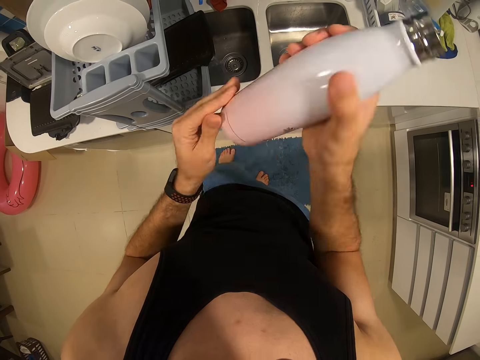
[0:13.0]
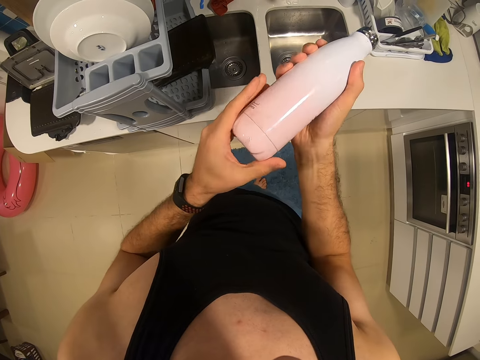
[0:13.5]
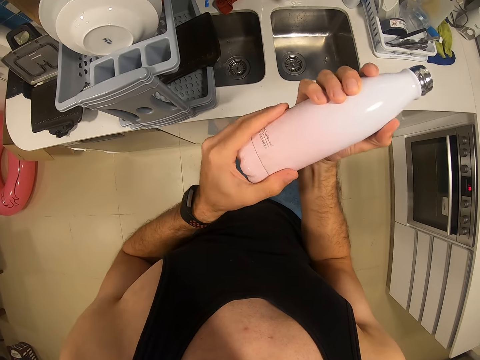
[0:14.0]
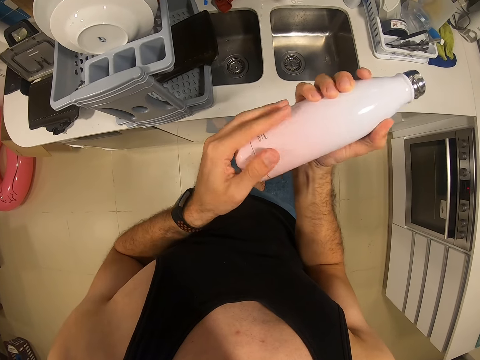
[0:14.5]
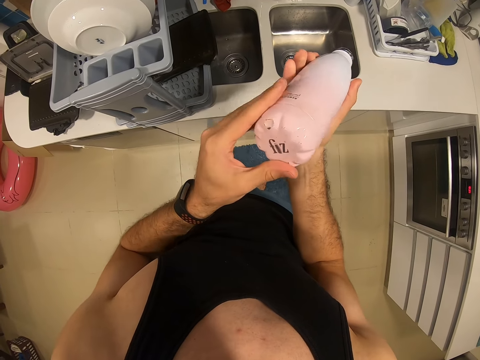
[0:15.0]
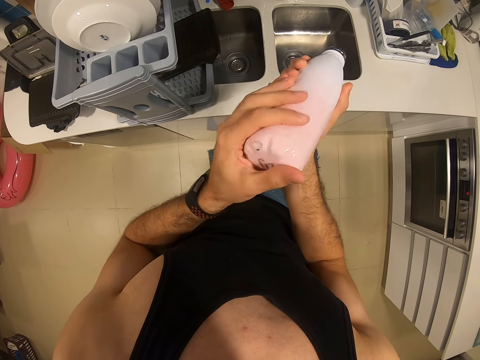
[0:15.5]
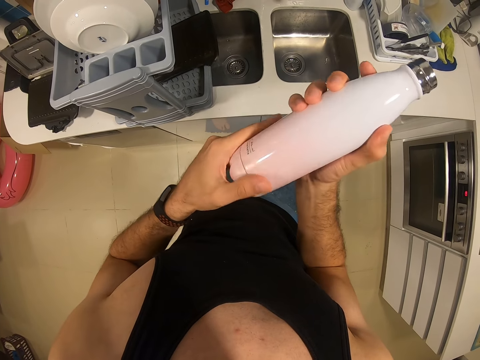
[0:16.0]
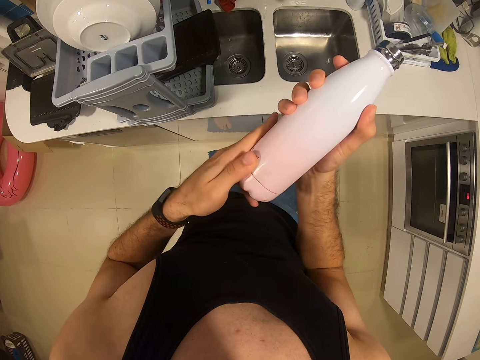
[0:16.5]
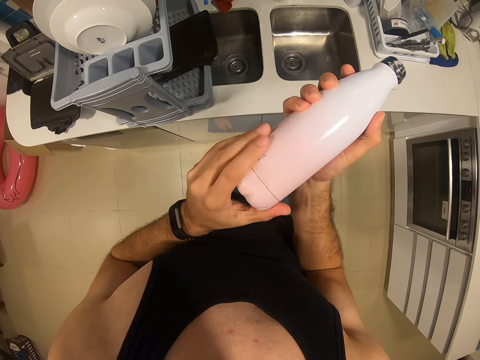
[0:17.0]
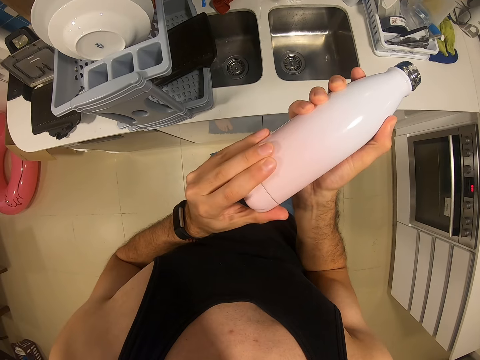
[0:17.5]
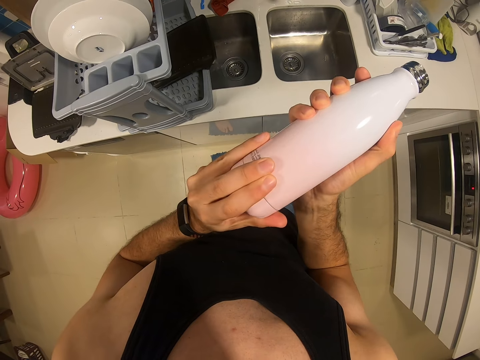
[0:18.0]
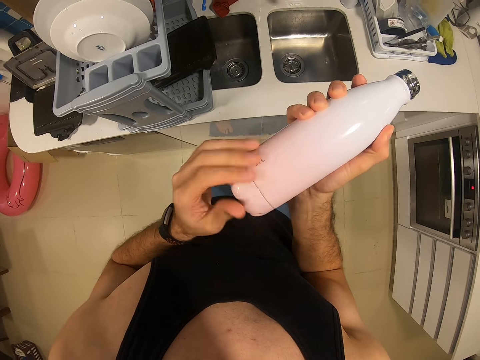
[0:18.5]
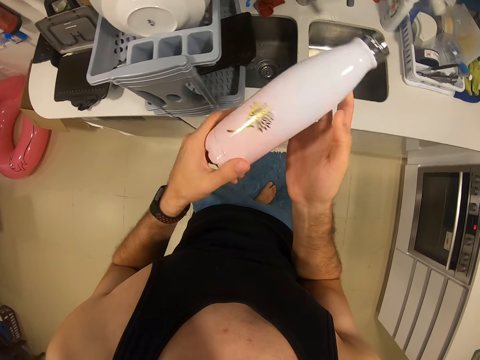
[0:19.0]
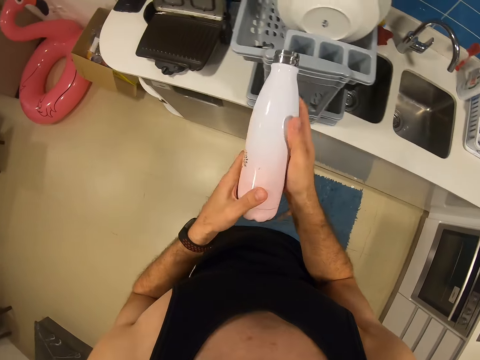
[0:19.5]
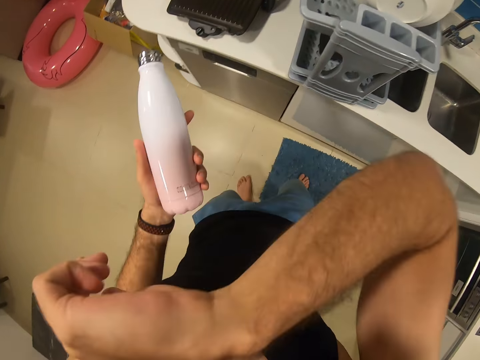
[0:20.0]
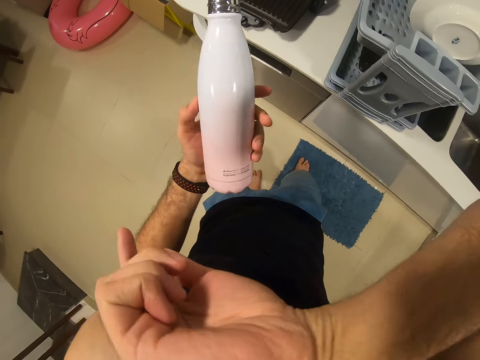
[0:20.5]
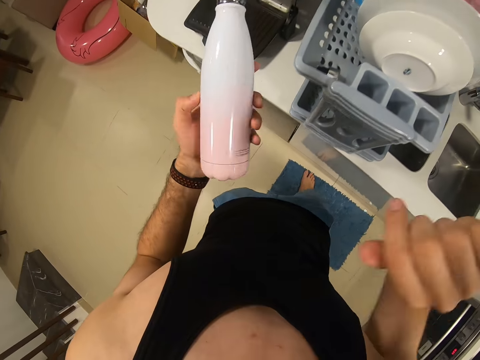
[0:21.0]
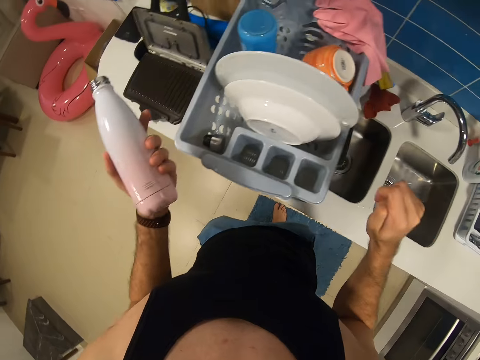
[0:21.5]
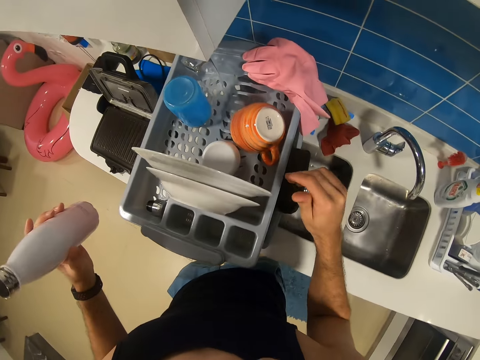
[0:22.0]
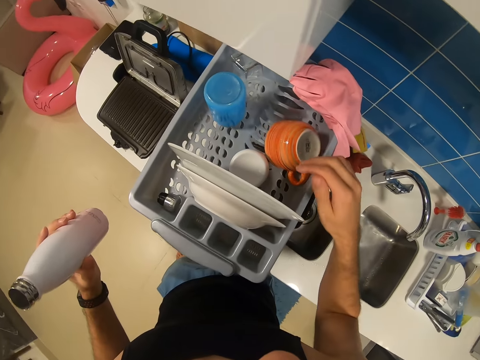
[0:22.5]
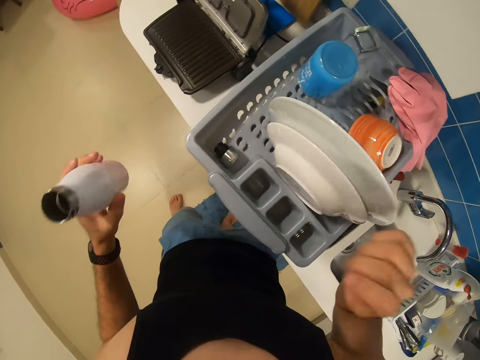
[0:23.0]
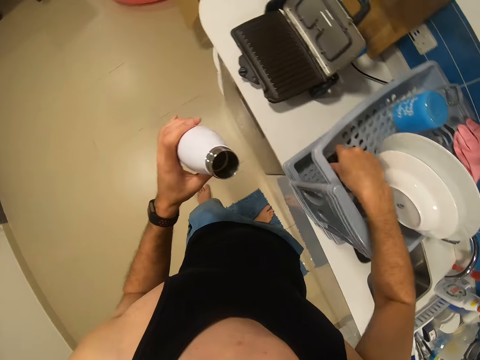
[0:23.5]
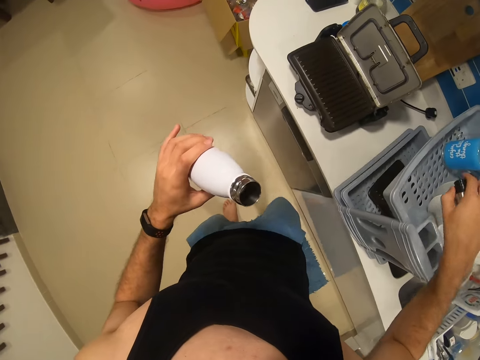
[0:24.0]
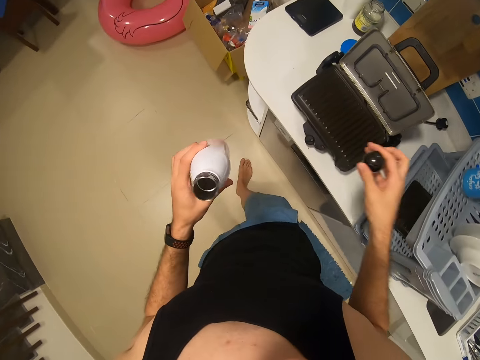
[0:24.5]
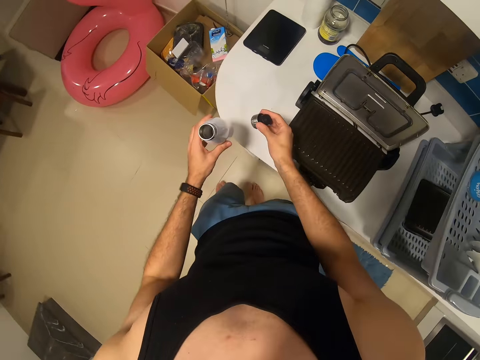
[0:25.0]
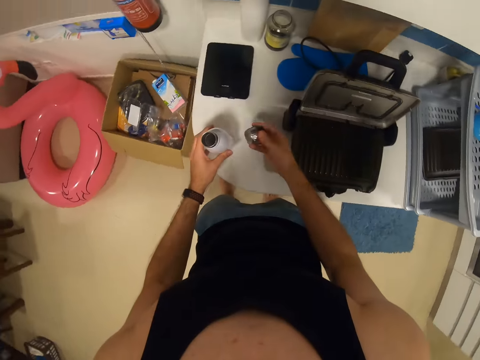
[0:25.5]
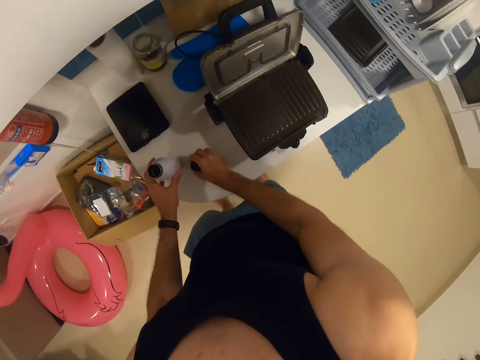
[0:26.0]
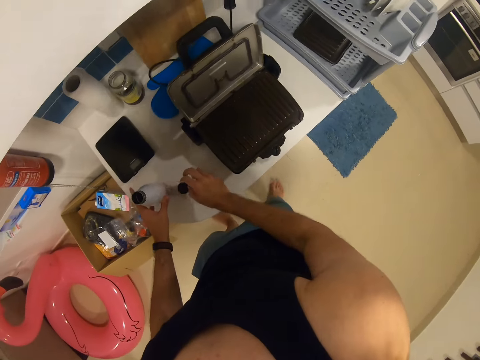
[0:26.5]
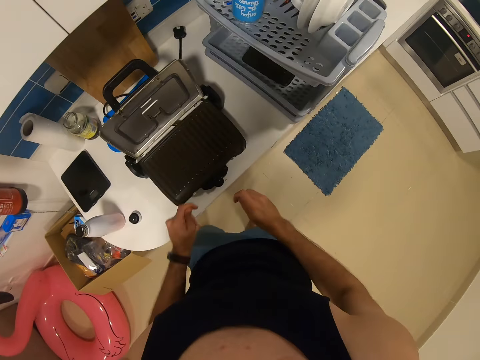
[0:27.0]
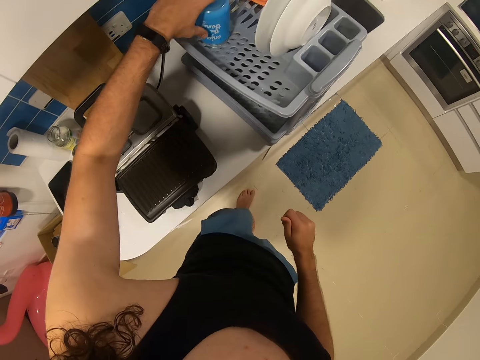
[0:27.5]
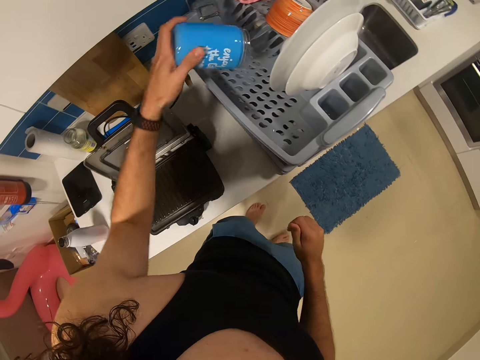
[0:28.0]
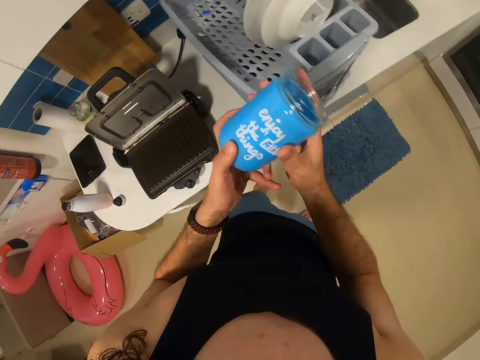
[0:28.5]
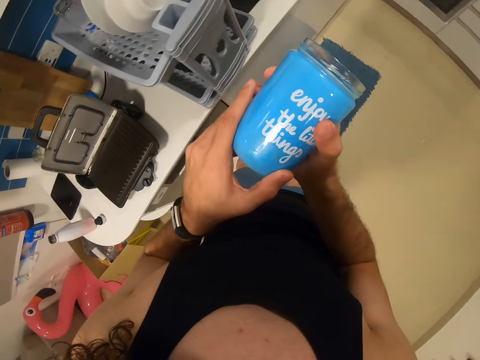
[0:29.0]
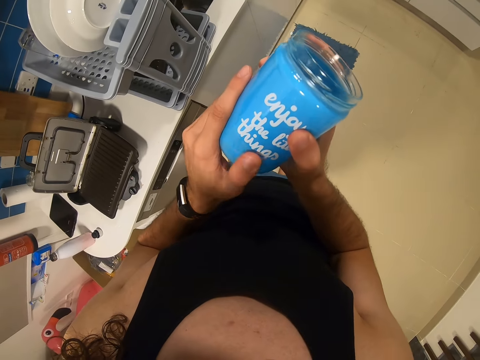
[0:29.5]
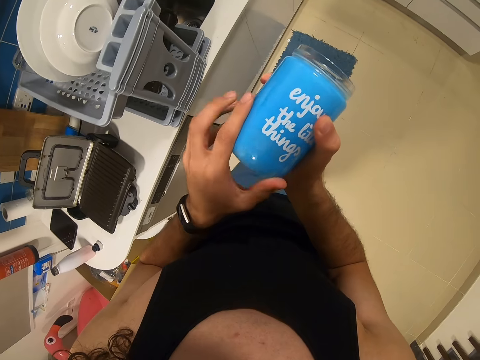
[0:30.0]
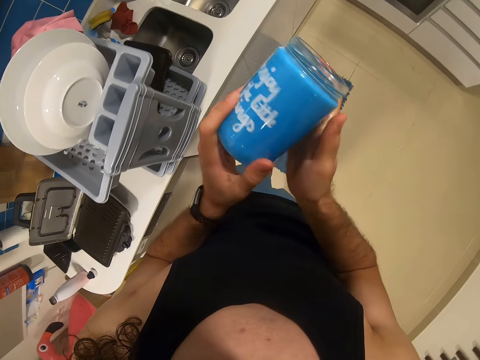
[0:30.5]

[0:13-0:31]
The camera wearer smells the bottle. They look at the bottle. They wipe the face. They pick the bottle lid. They put the bottle and lid on the table. They pick a tin or jar. They check the tin.

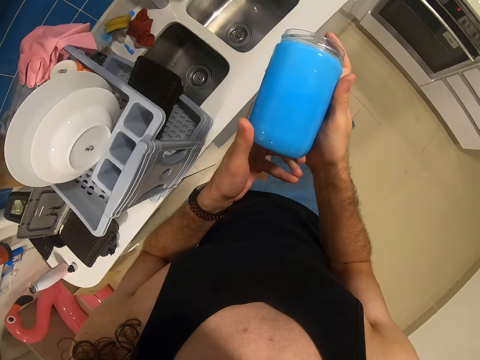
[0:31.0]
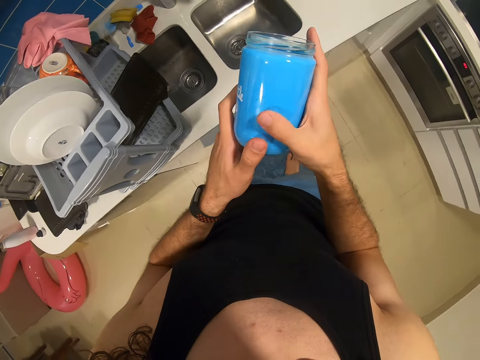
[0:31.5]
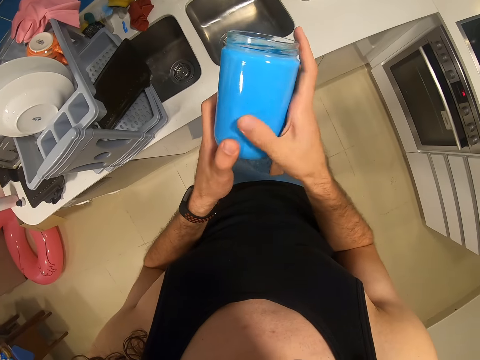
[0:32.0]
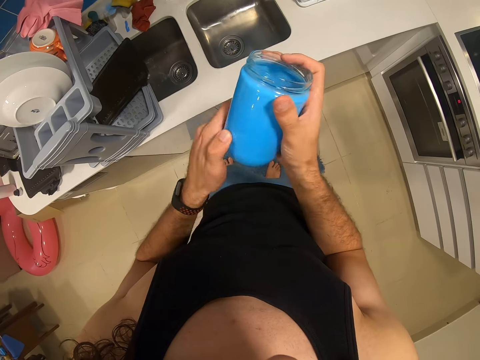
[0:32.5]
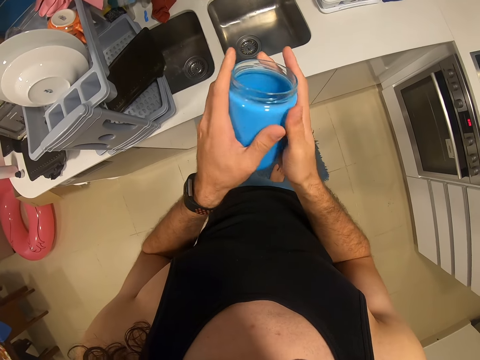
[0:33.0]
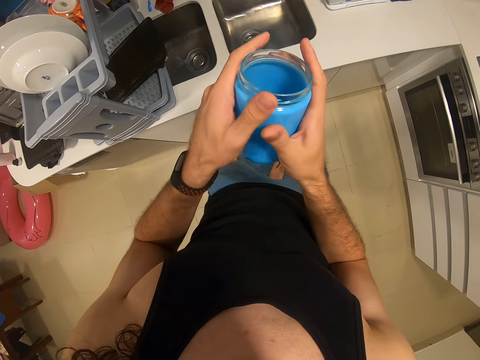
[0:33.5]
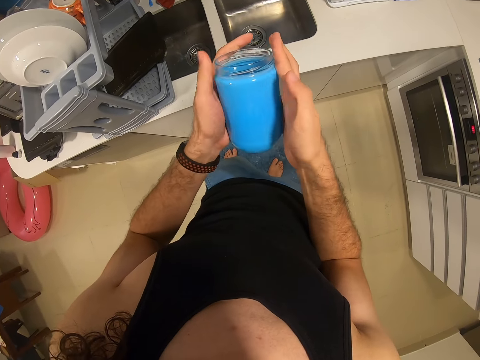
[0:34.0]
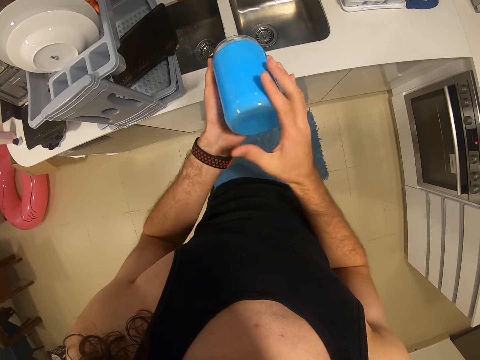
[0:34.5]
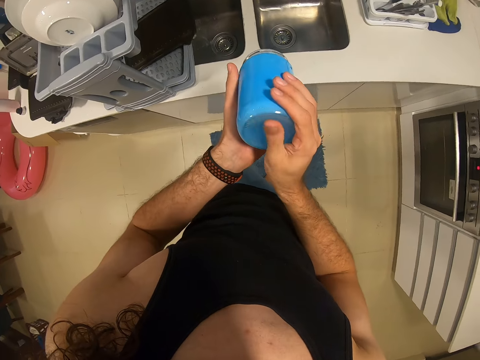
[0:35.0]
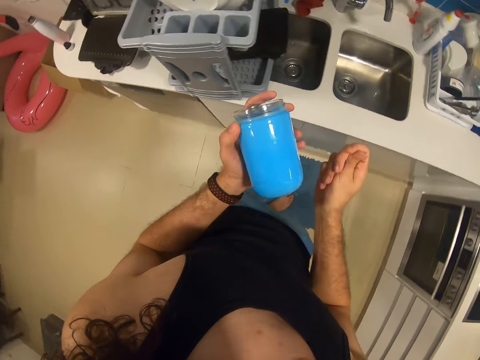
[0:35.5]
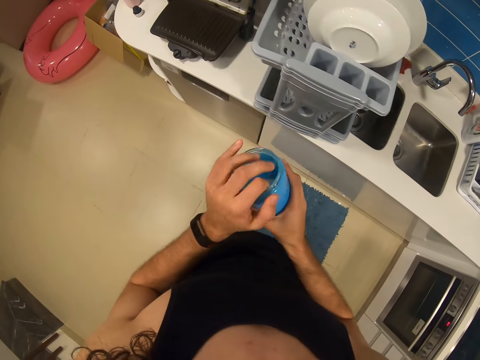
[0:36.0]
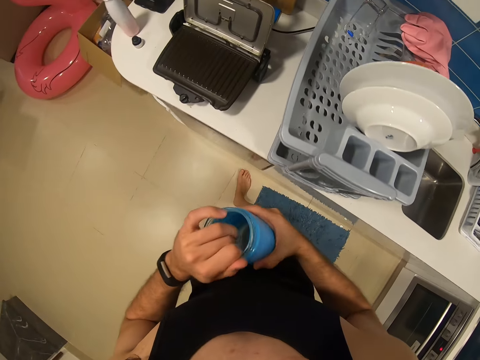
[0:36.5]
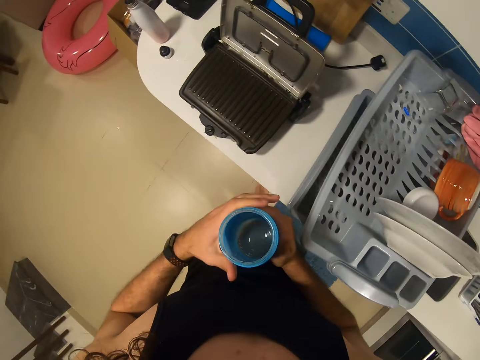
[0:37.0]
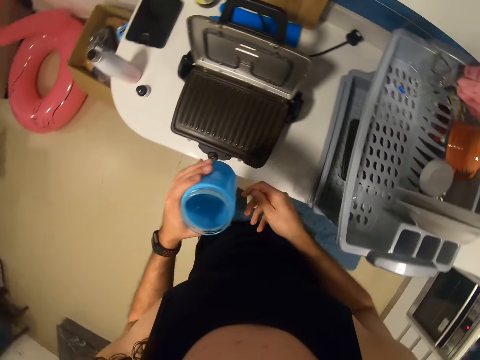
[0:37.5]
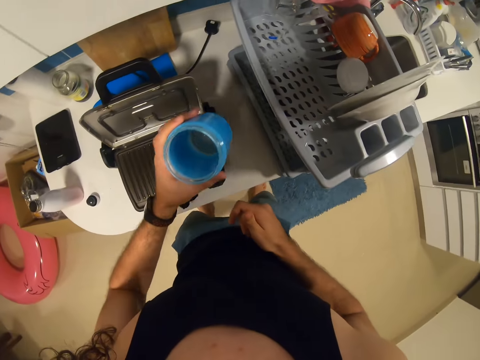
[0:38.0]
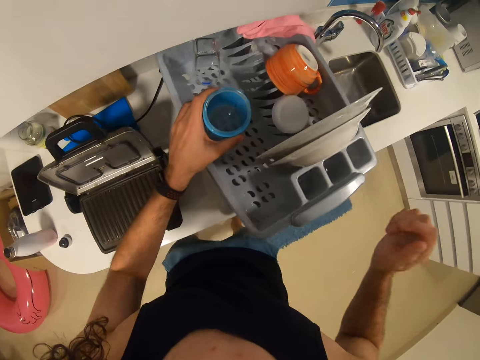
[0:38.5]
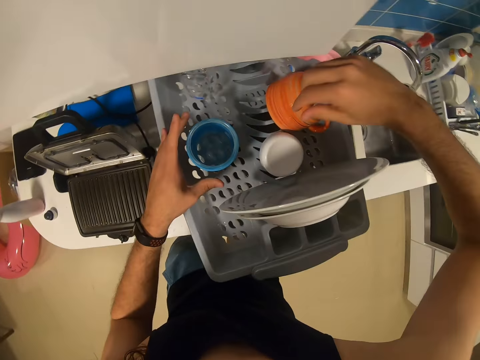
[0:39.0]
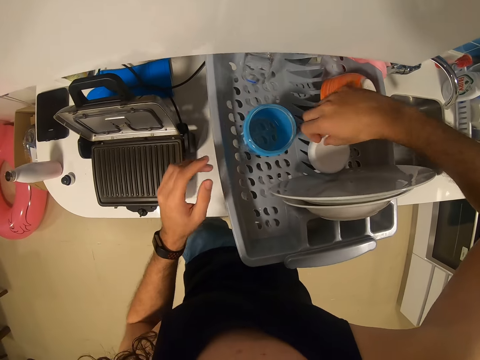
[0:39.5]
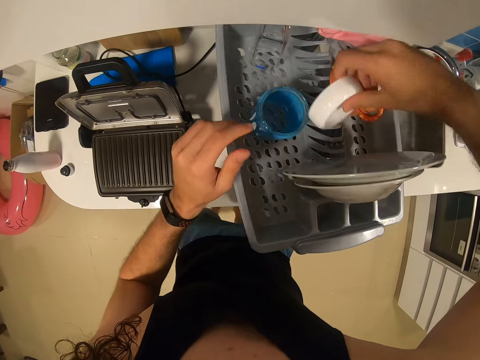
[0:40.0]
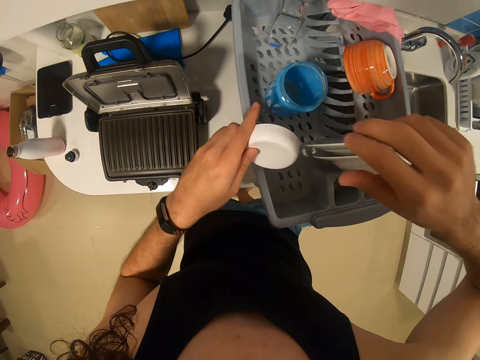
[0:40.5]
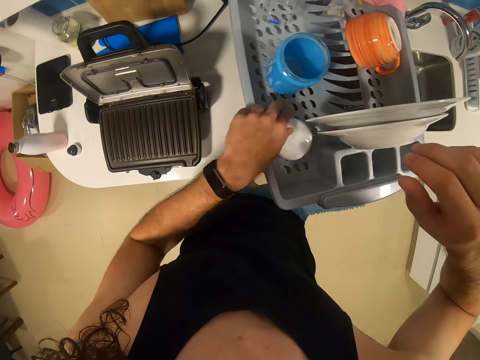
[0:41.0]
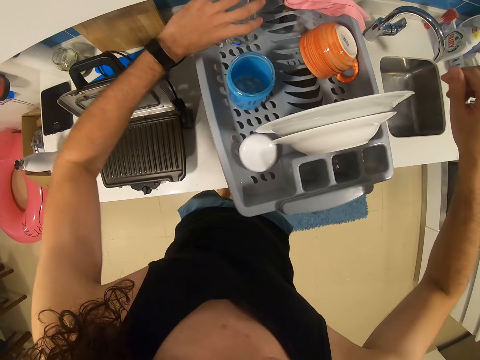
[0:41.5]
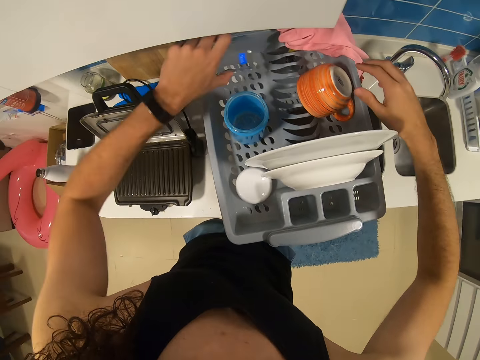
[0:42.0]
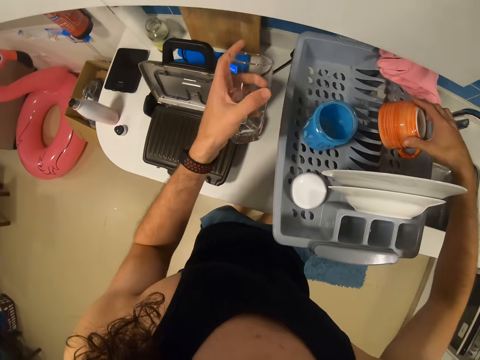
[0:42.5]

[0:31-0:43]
The camera wearer puts the jar on the dish rack. They pick the tin lid. They put the lid on the rack. They pick a glass. They pick a mug.
